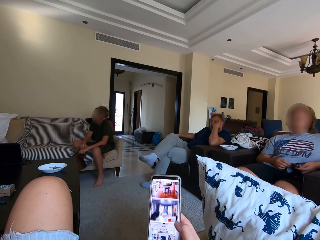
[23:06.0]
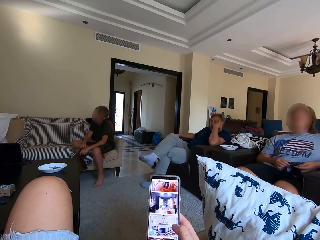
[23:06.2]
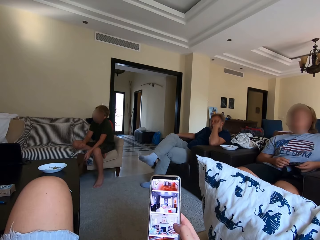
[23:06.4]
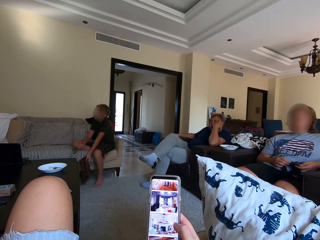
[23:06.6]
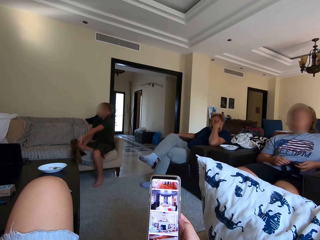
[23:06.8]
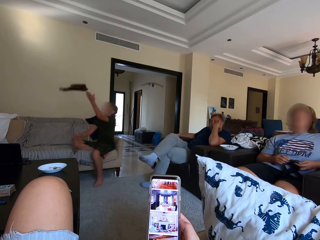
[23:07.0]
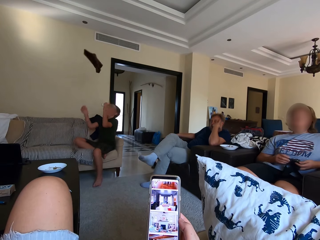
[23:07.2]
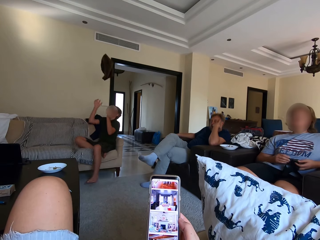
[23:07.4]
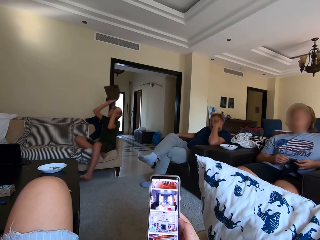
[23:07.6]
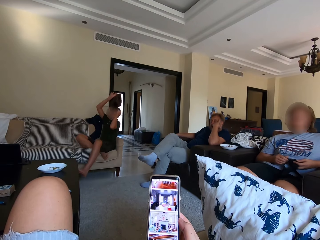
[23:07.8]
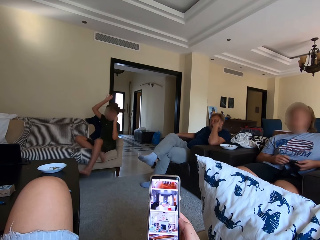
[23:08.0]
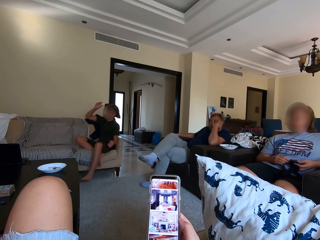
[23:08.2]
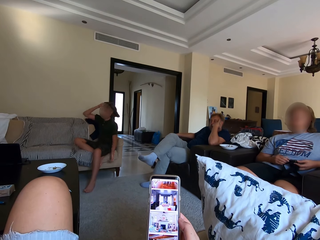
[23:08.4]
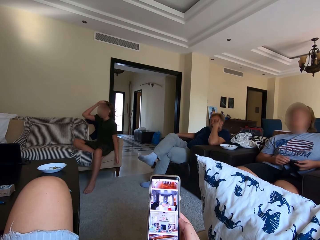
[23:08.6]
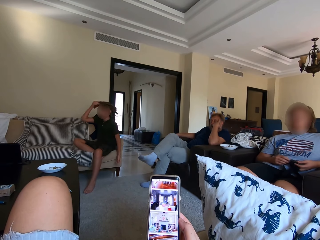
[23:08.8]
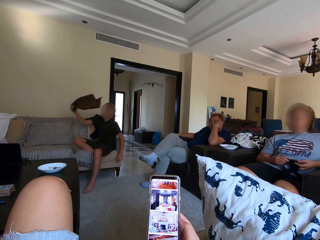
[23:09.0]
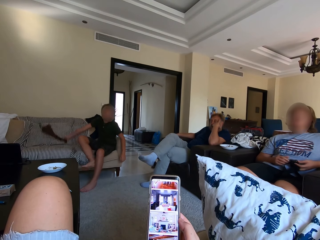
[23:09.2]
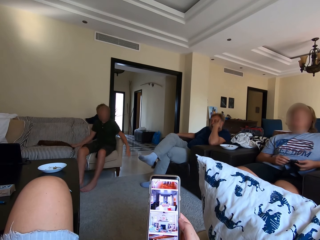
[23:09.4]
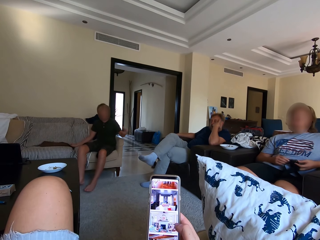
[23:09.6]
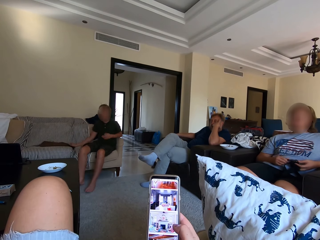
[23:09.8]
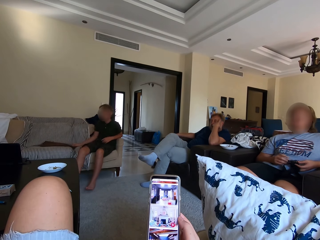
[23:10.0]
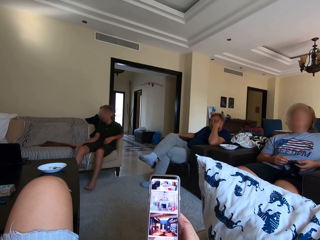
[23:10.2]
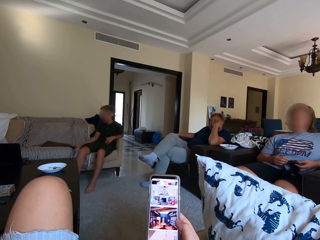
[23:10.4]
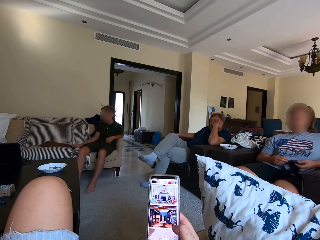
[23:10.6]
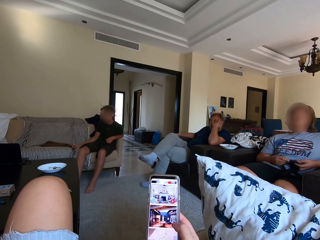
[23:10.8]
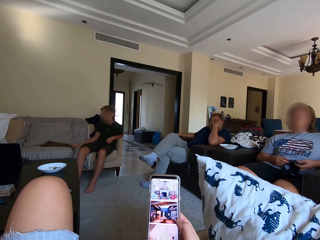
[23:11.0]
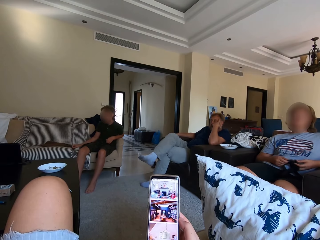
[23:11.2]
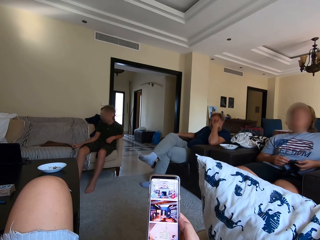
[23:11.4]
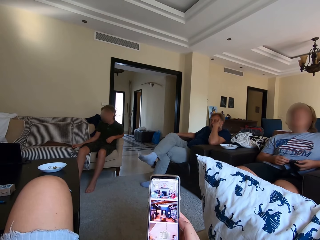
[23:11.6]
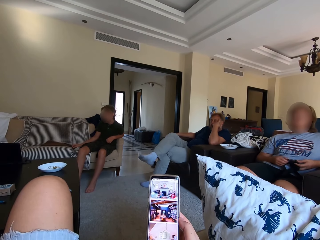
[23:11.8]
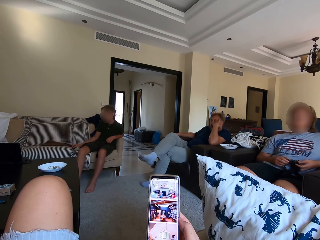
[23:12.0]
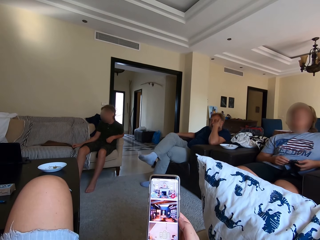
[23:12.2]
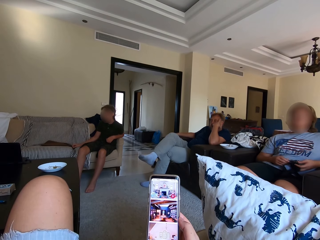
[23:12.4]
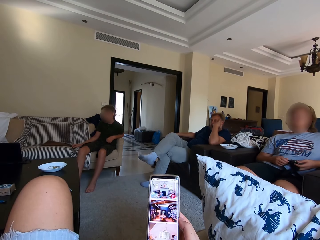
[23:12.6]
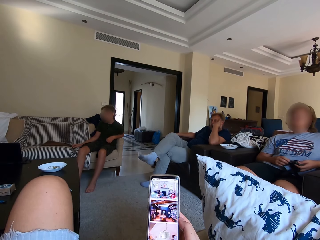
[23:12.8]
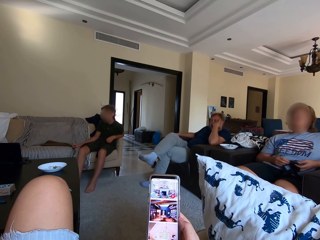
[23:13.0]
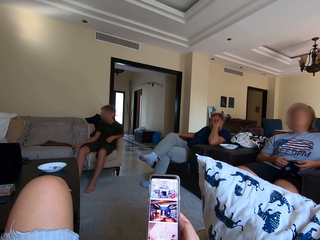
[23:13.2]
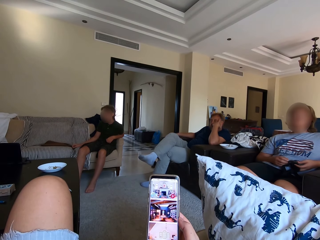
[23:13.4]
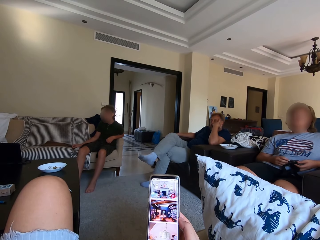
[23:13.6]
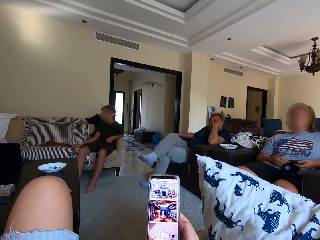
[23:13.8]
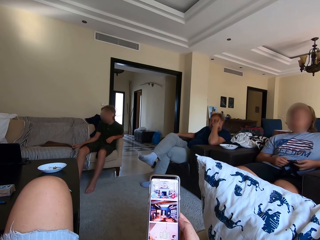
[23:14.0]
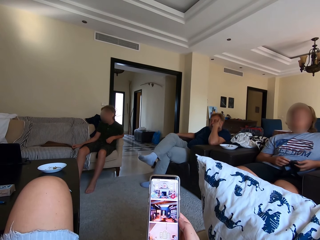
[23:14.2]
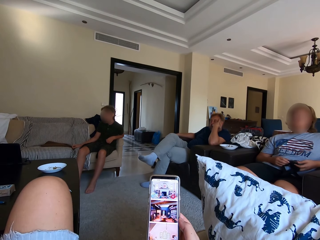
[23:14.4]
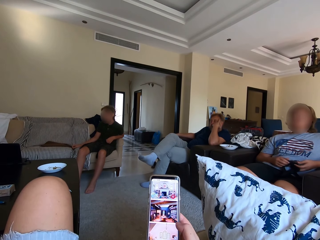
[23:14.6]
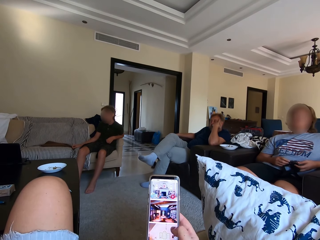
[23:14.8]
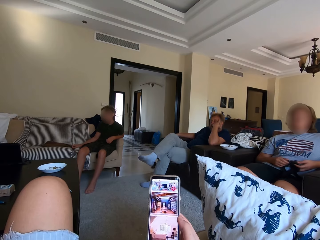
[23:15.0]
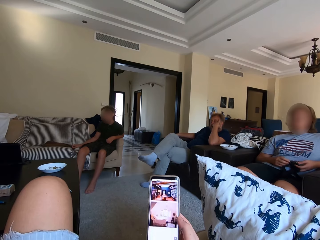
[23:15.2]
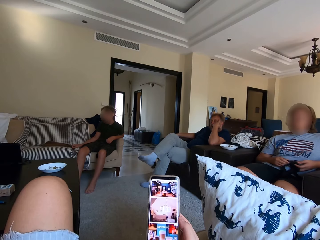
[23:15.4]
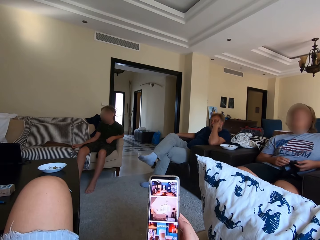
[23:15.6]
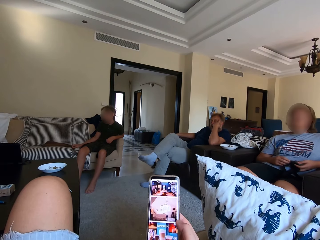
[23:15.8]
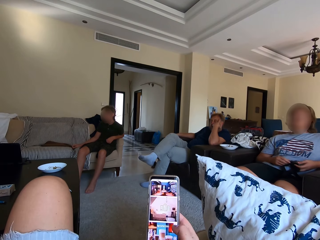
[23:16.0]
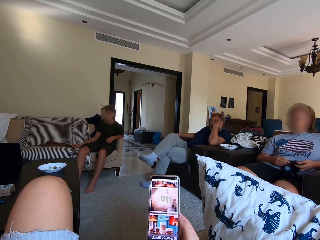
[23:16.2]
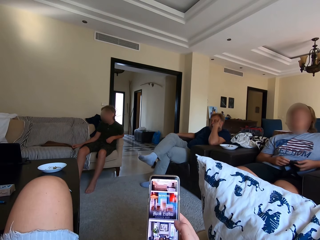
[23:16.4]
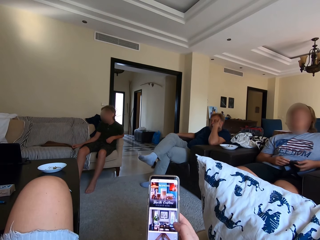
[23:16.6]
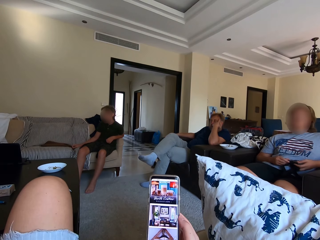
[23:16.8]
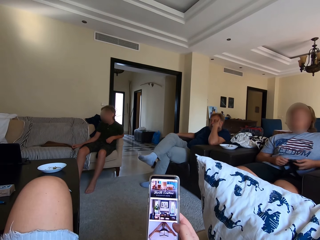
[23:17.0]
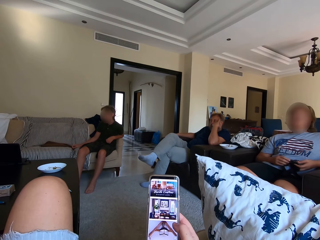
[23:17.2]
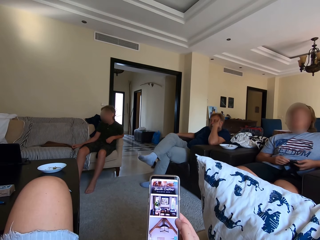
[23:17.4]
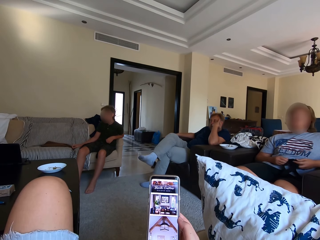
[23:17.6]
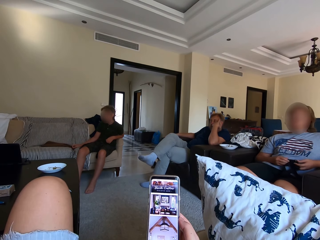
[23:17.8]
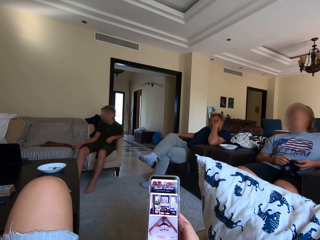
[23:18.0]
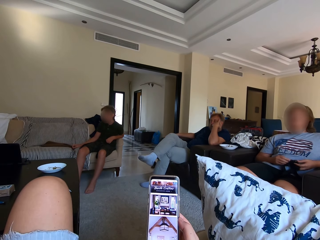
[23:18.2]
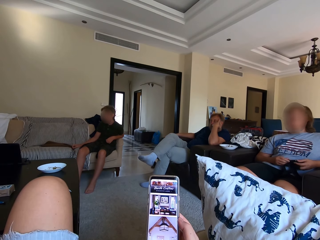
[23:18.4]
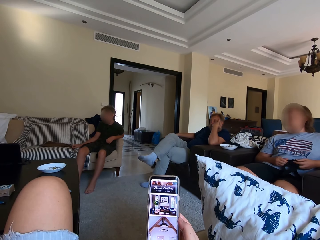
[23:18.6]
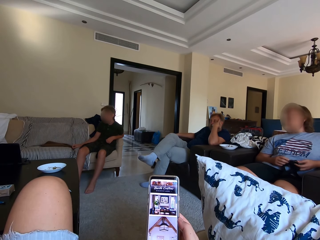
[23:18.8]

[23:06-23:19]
A man throws the cloth or dish towel up in the air. The man lifts the dish towel. The man catches the dish towel, puts the dish towel on the head, picks the dish towel from the head, and puts the dish towel on the sofa. The camera wearer operates the phone. They scroll the phone.

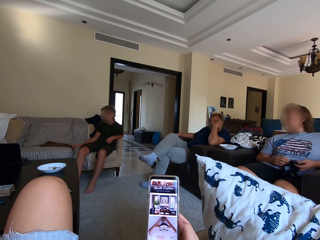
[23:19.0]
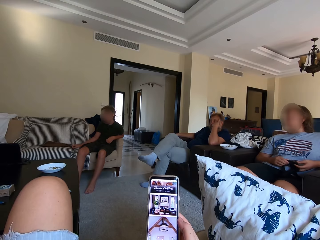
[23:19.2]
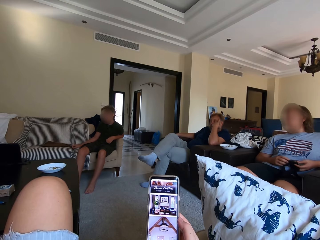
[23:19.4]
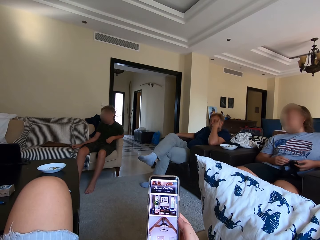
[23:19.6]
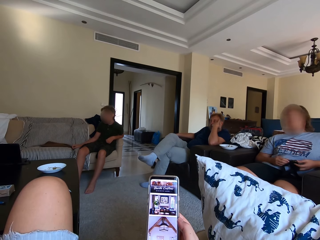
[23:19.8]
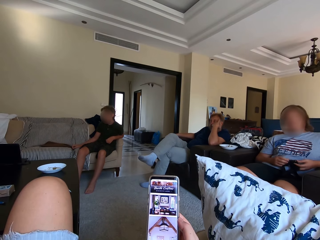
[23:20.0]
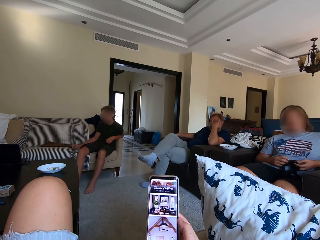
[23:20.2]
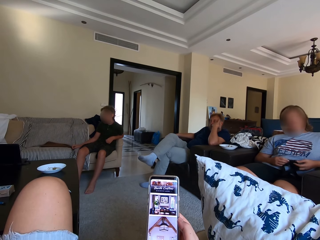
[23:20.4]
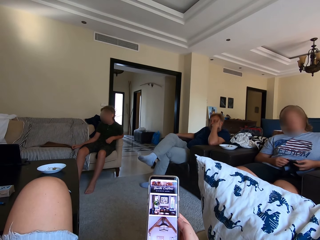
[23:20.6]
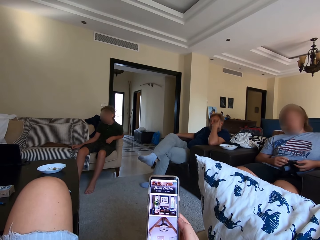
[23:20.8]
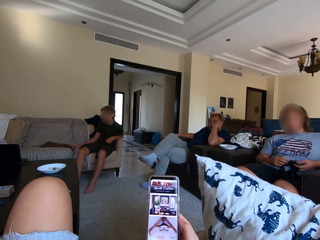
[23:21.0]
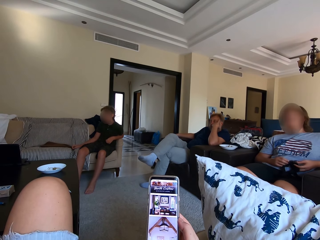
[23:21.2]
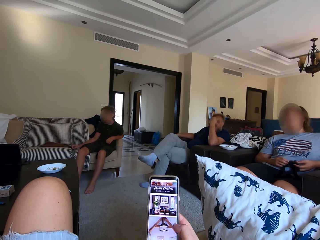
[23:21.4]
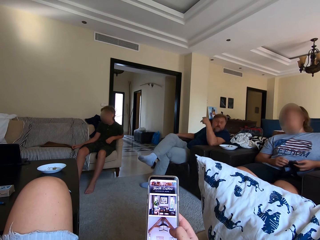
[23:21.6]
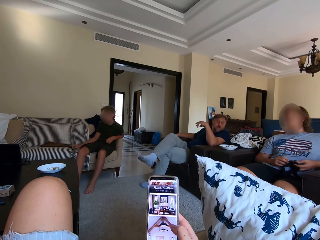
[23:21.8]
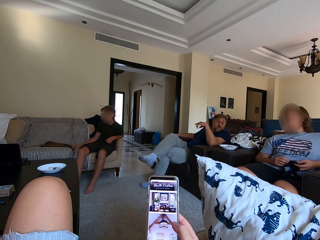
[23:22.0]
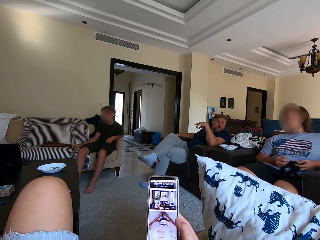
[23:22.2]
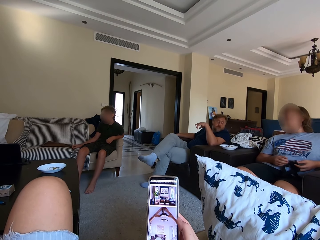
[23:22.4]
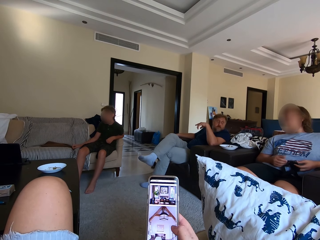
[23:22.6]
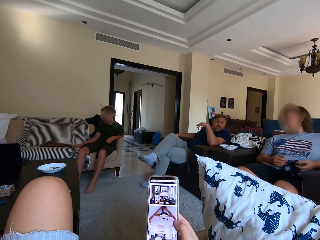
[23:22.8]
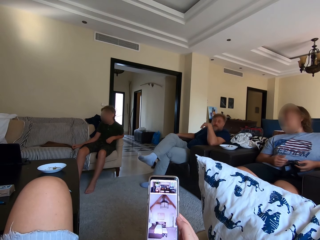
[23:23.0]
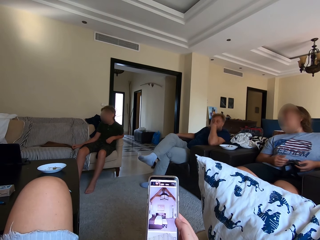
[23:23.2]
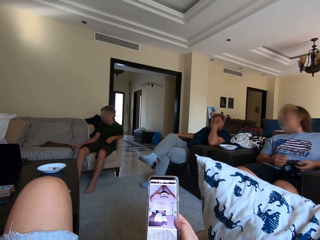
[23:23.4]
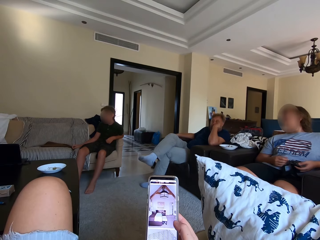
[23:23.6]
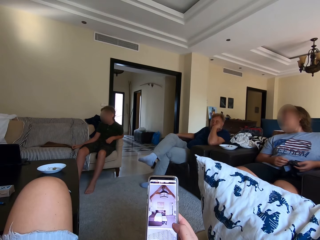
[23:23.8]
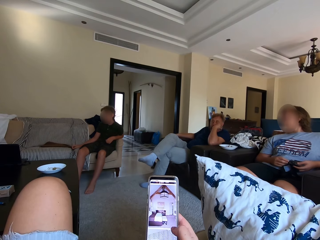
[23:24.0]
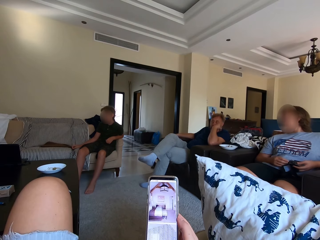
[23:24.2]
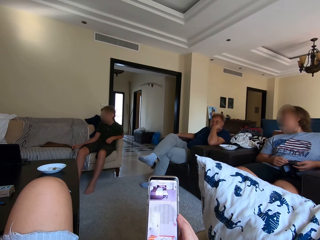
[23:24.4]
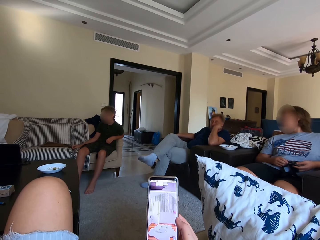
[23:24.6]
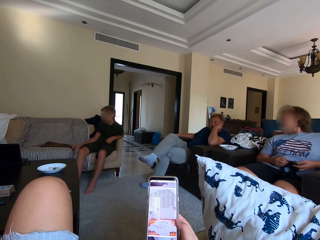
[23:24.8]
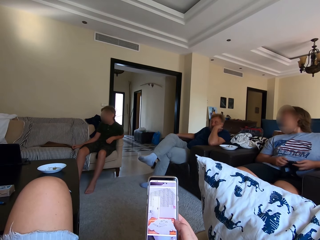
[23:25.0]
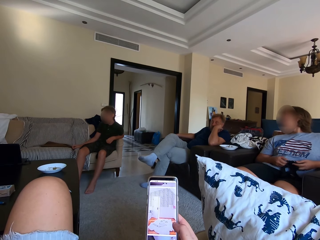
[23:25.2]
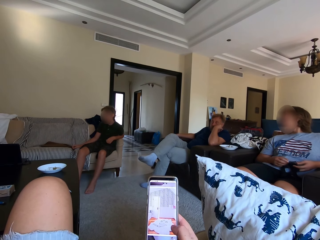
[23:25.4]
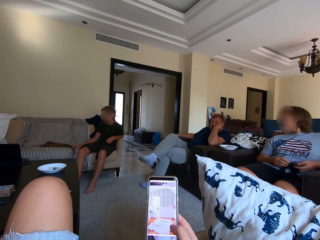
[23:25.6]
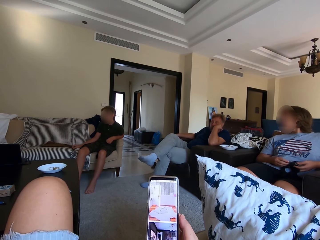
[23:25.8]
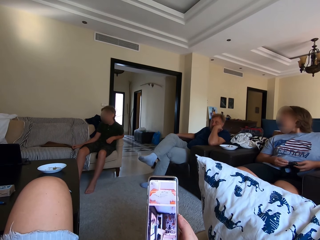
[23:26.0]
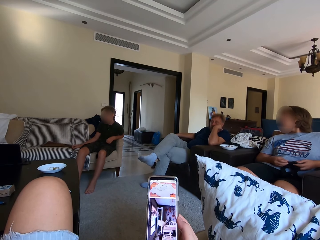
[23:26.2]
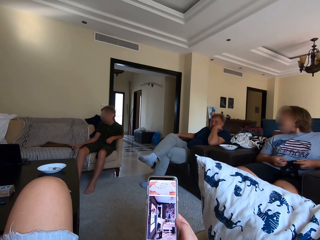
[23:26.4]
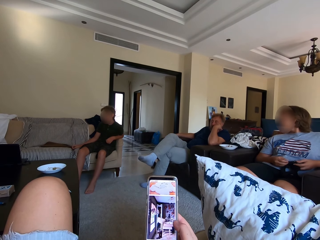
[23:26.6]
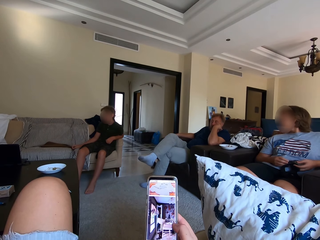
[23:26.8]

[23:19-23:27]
A person fixes a camera. The camera wearer operates the phone. A woman talks with a man.
